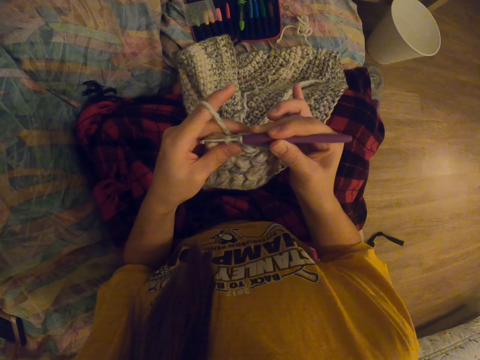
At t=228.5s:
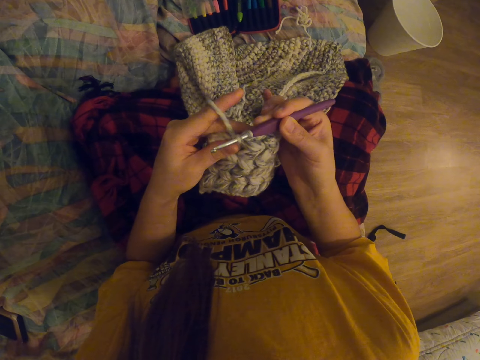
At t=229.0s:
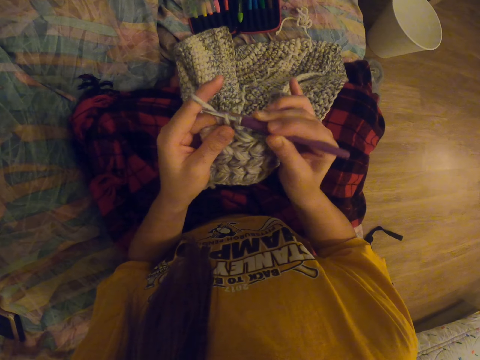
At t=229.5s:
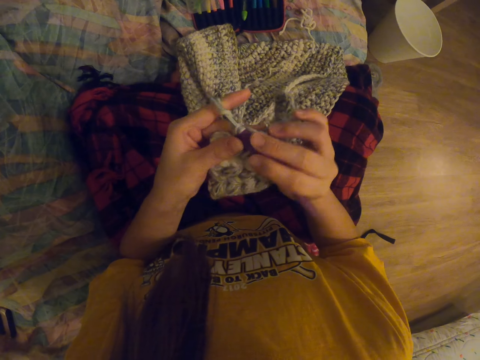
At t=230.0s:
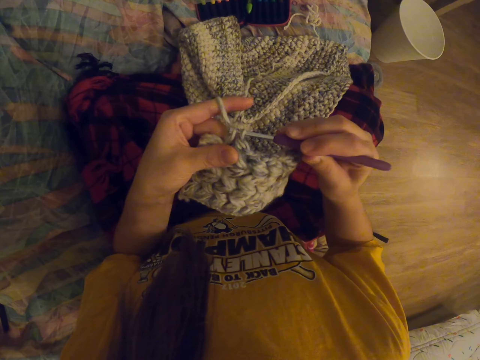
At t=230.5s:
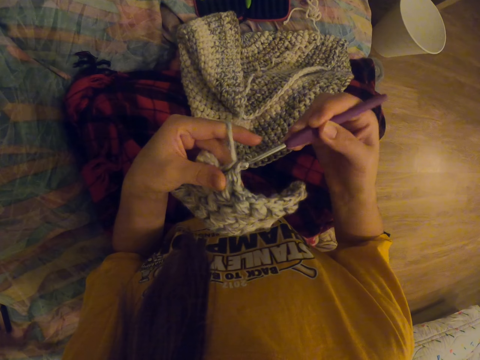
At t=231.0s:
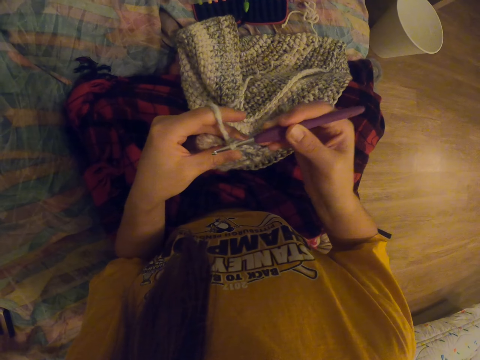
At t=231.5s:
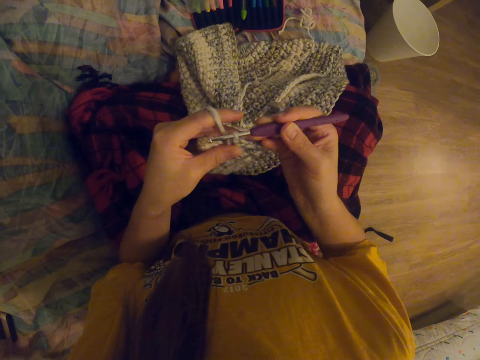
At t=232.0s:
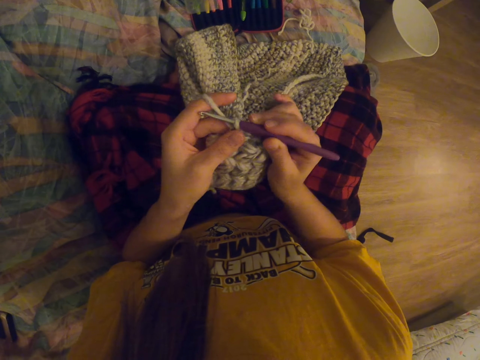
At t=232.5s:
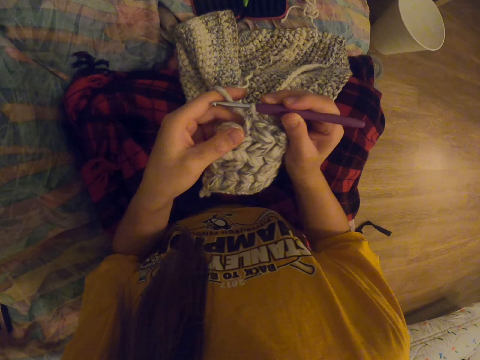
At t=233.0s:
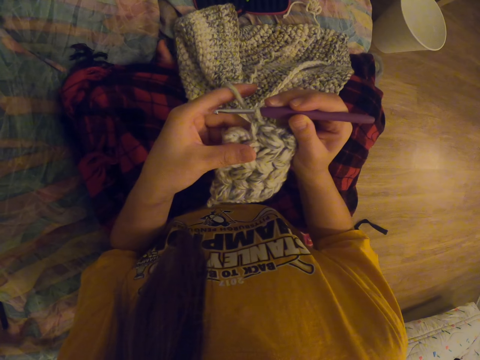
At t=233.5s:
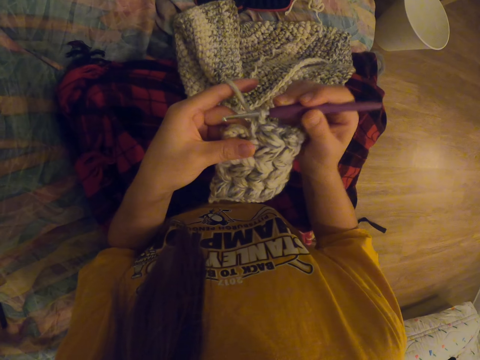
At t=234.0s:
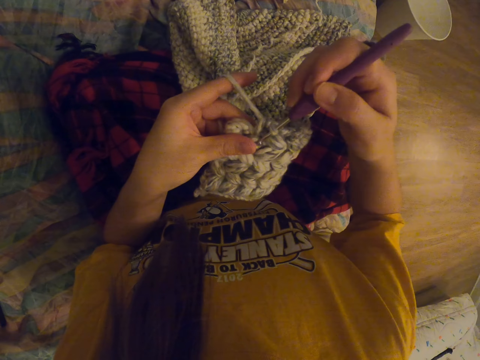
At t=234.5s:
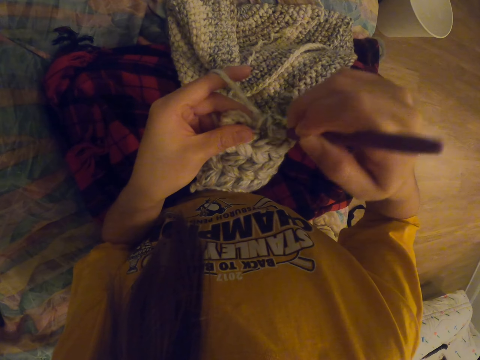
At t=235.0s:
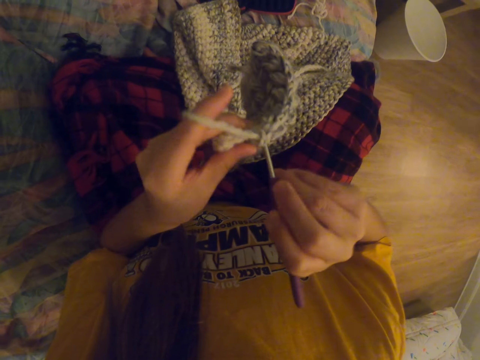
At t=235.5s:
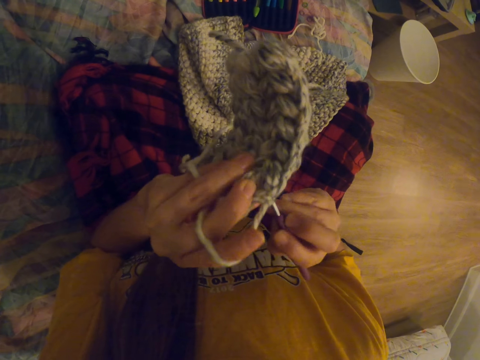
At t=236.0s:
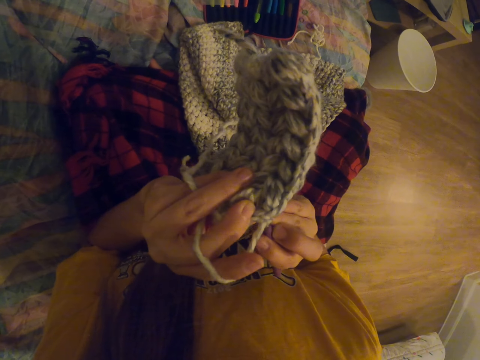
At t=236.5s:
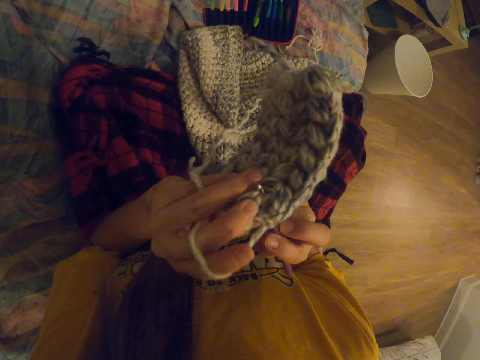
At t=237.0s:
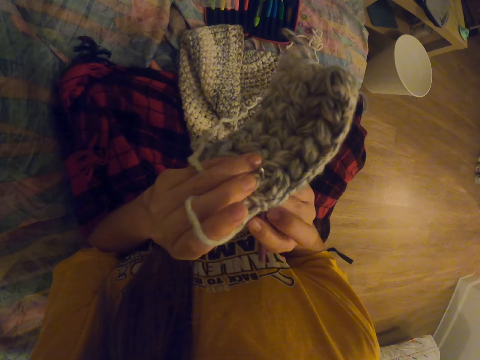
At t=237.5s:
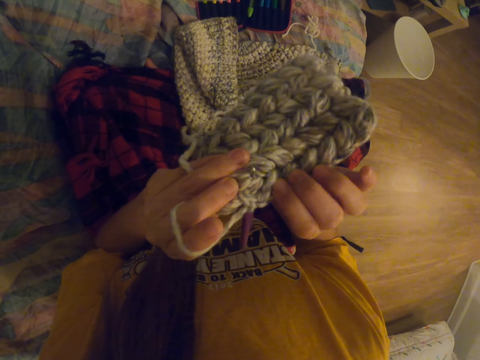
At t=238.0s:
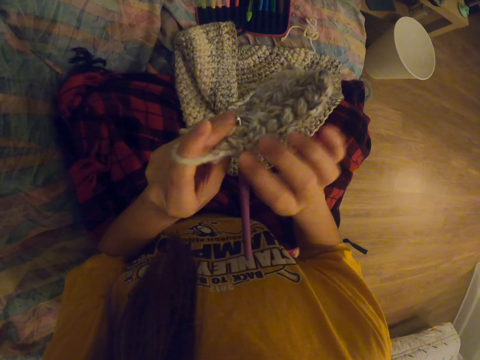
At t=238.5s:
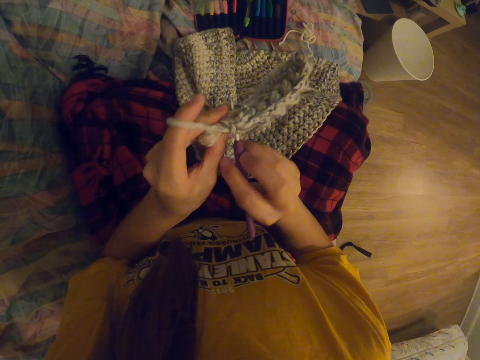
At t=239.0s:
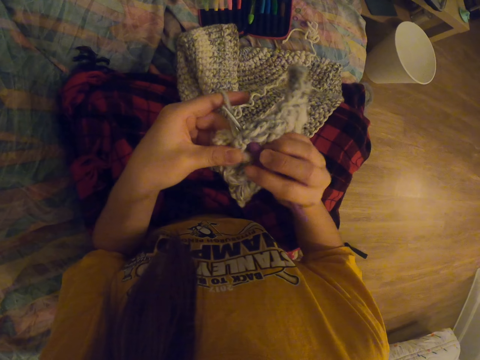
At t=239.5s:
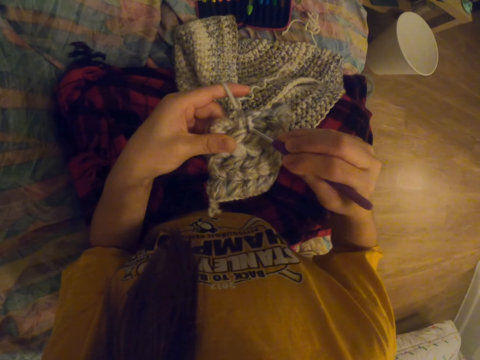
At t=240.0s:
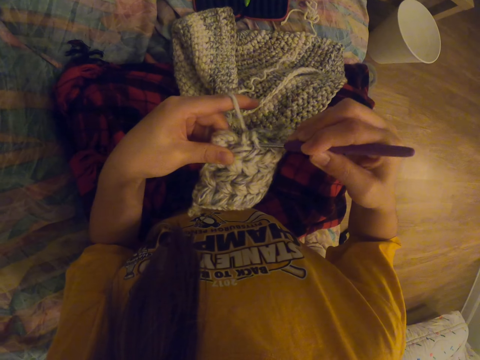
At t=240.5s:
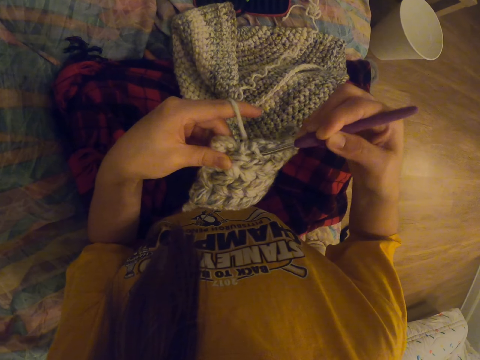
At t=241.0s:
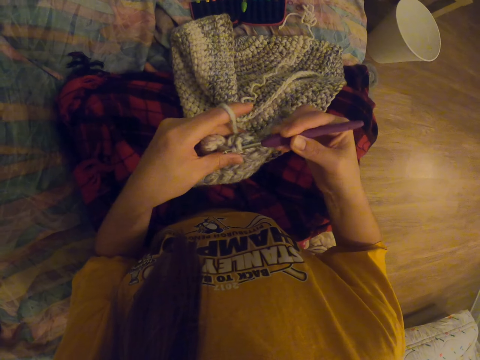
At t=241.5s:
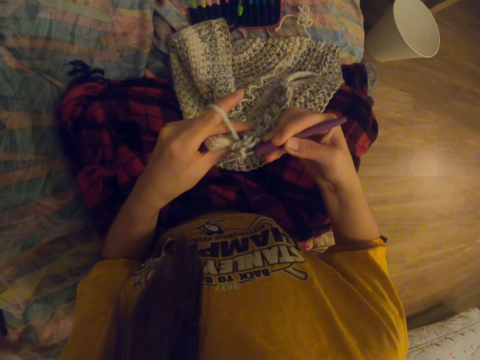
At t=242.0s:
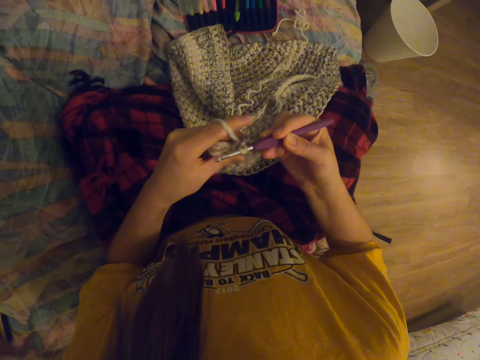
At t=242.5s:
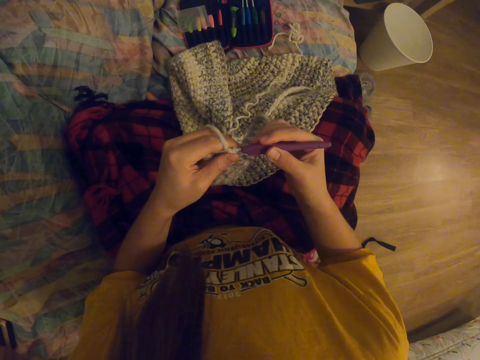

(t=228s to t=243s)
The camera wearer tightens the thread on the fabric. They crochet the fabric. They hold the fabric with the right hand. They crochet the fabric.

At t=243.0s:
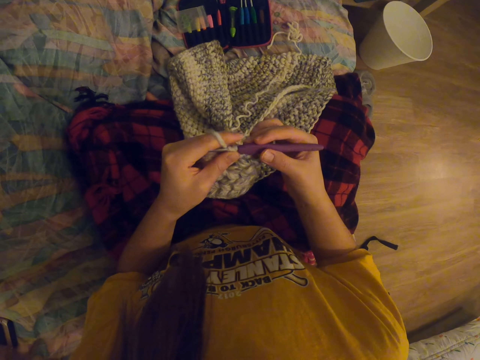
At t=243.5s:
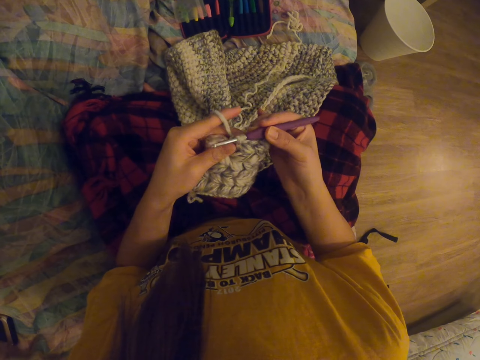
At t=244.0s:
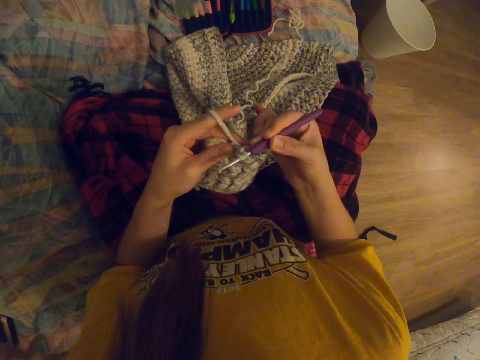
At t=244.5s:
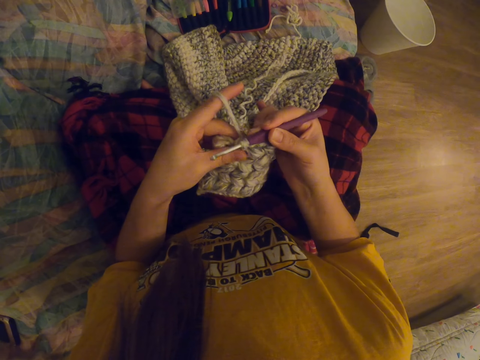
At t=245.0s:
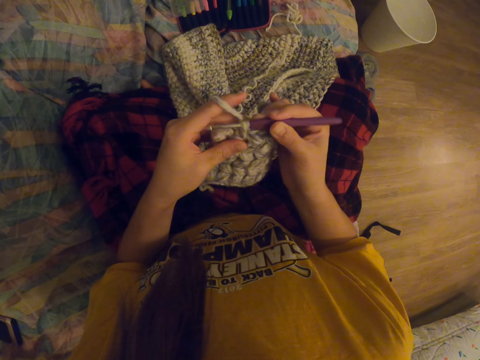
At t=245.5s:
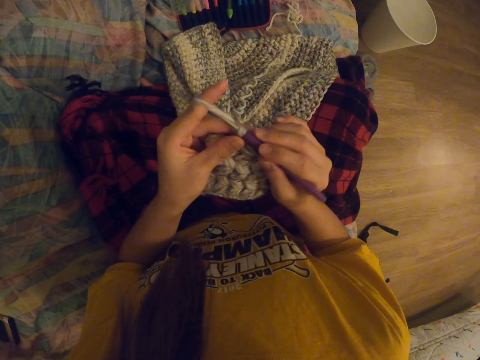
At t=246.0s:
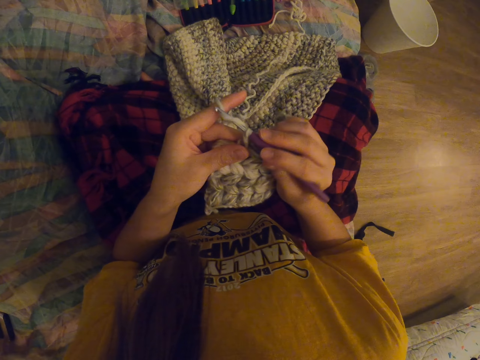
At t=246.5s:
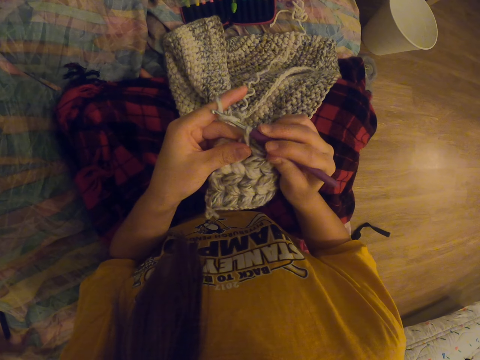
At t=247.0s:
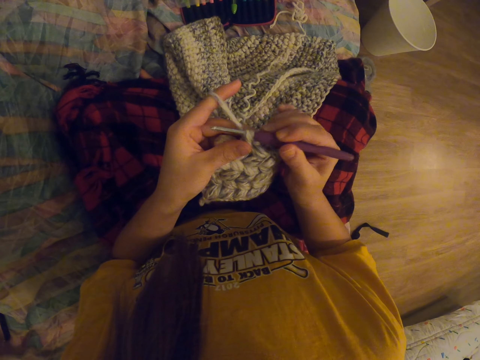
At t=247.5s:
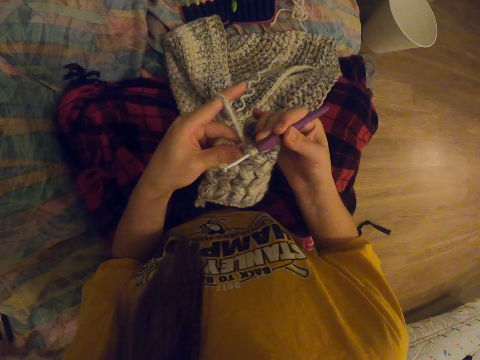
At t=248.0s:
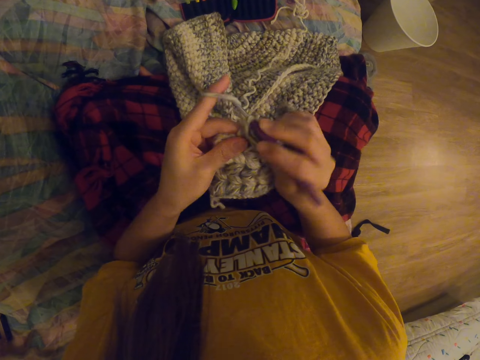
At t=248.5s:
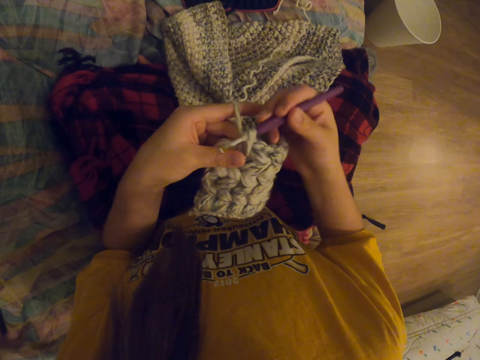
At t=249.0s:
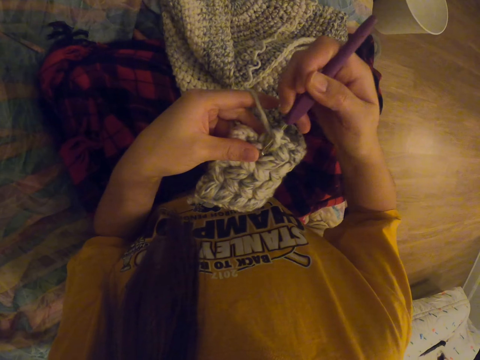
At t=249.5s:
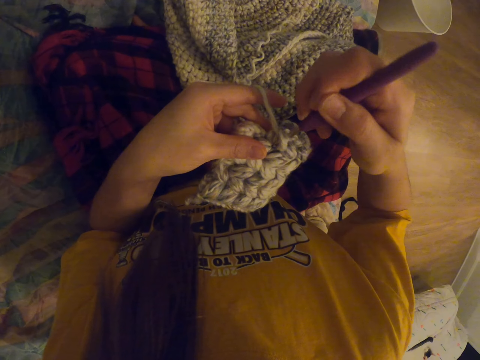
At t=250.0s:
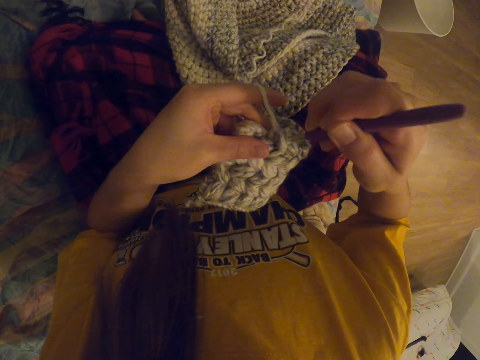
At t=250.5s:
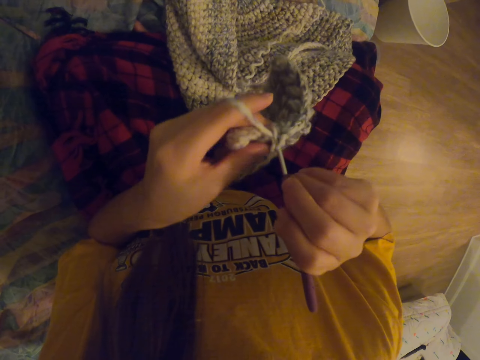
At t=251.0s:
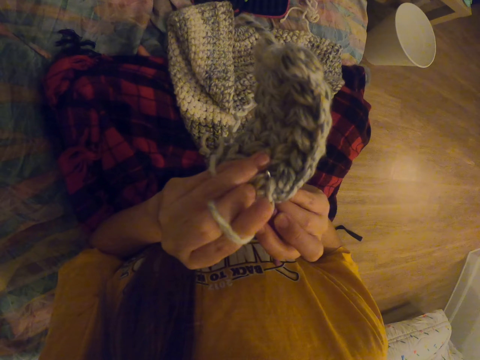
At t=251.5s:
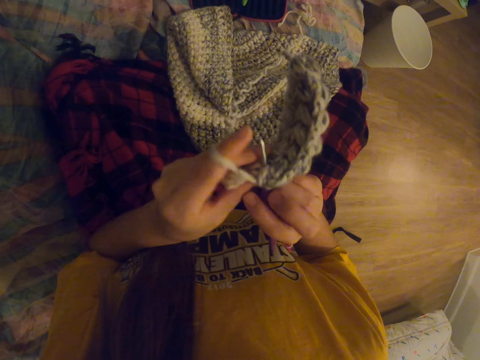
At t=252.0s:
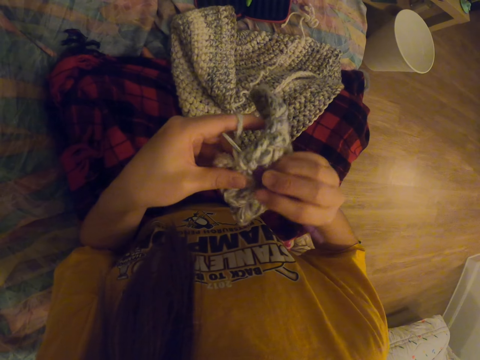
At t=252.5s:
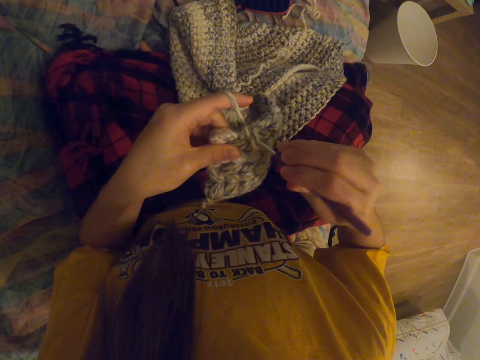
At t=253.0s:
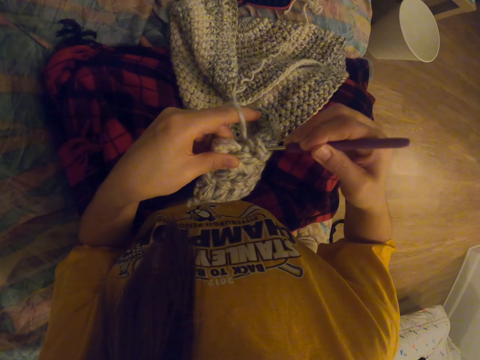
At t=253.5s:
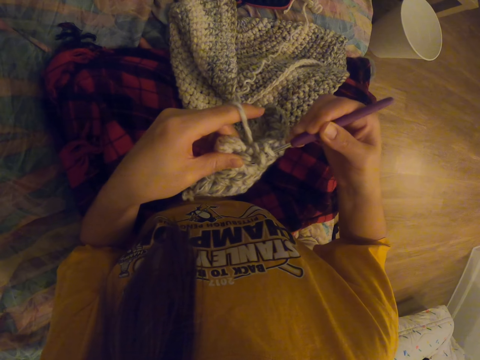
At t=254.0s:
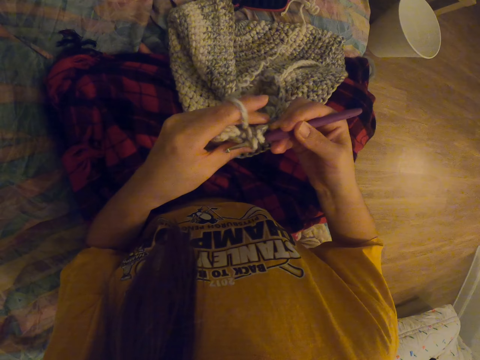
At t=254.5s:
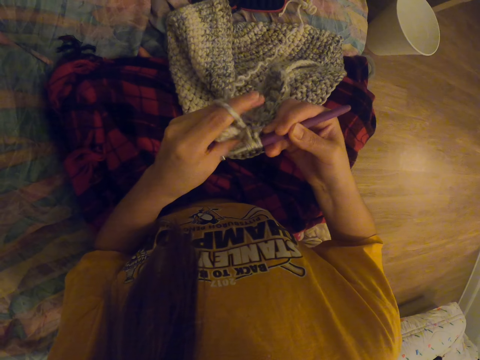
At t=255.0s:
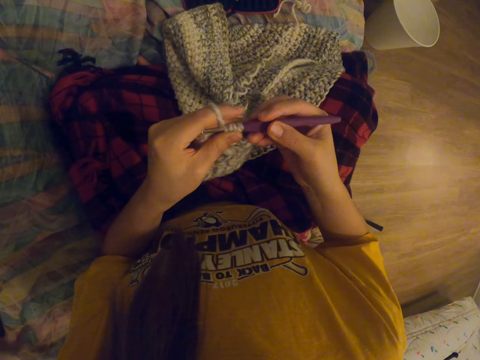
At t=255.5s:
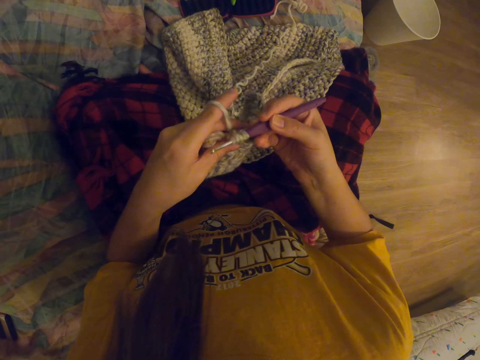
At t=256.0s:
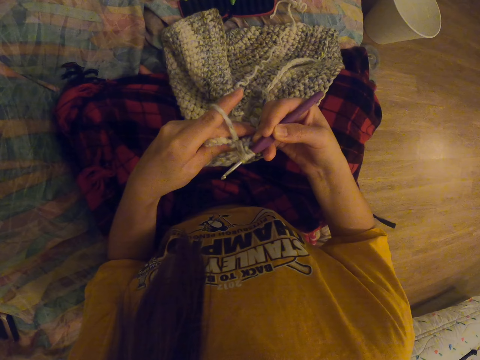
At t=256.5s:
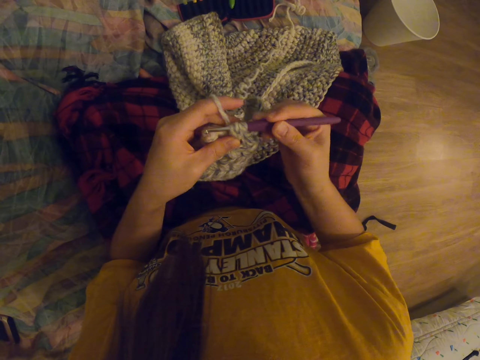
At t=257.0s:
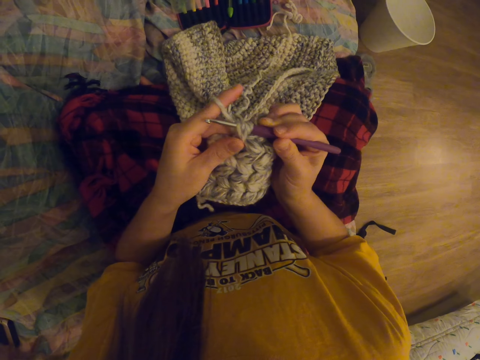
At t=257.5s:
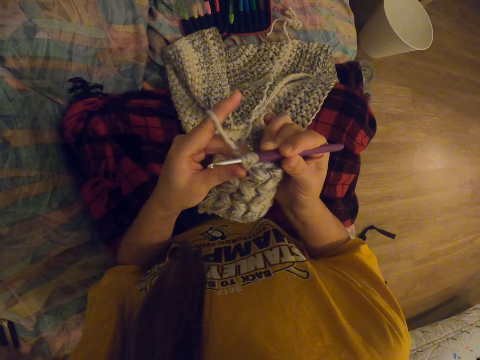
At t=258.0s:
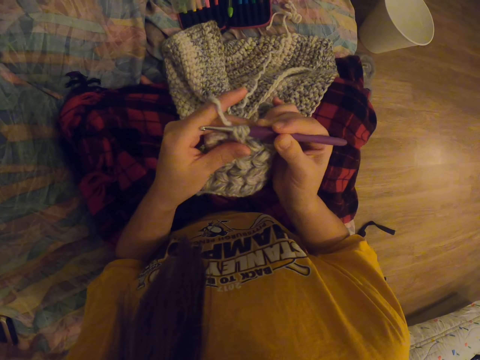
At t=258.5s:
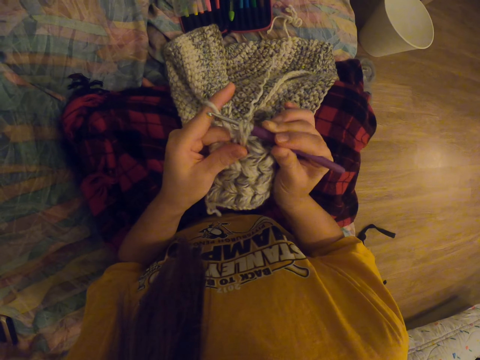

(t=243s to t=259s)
The camera wearer tightens the thread on the fabric. They crochet the fabric. They tighten the thread on the fabric.
